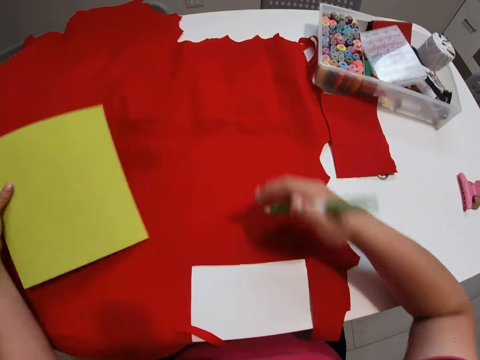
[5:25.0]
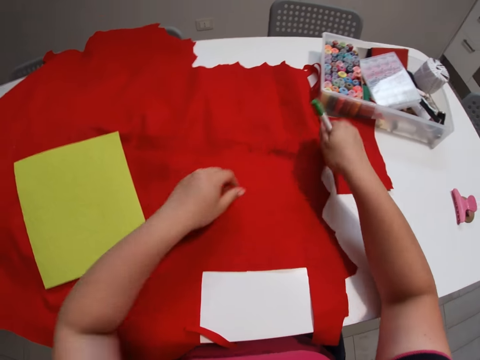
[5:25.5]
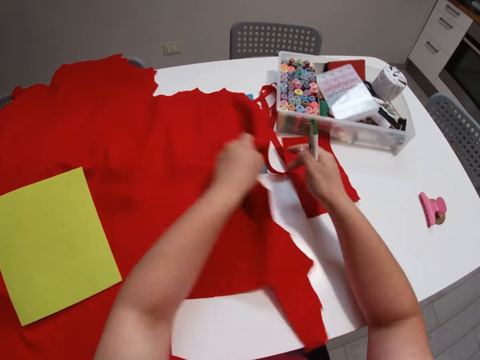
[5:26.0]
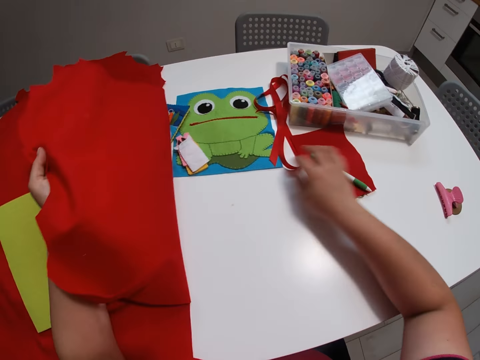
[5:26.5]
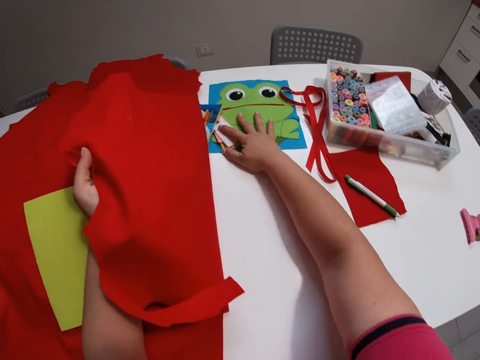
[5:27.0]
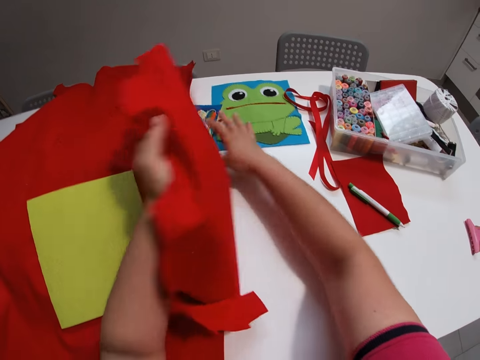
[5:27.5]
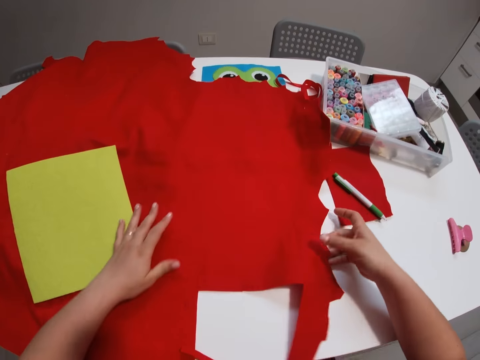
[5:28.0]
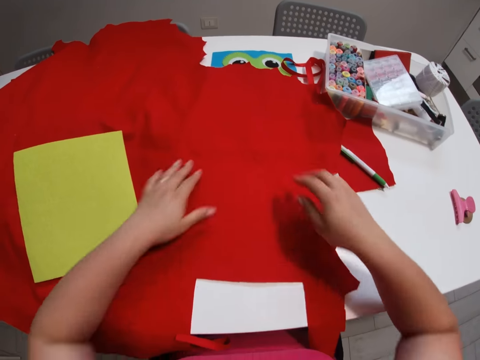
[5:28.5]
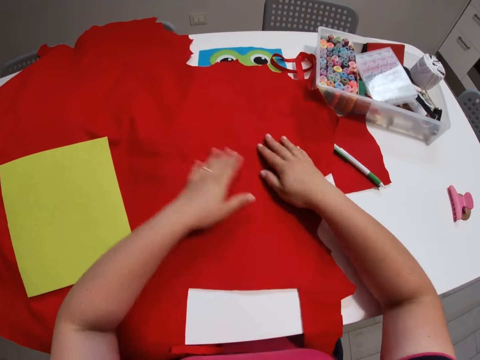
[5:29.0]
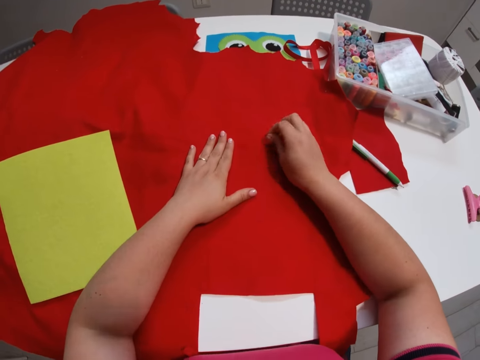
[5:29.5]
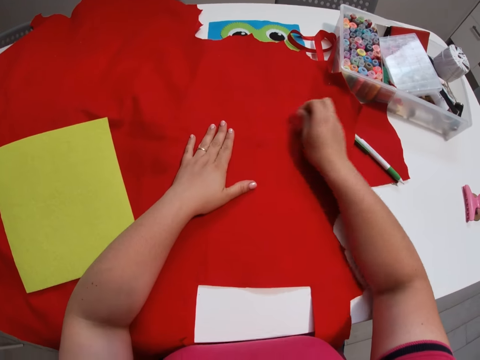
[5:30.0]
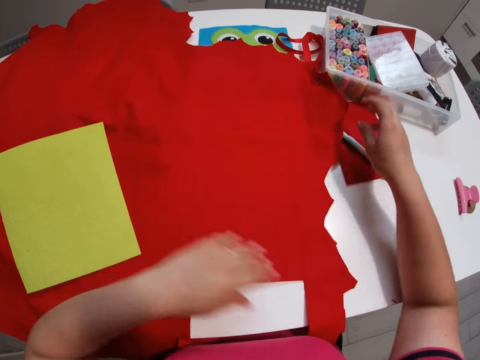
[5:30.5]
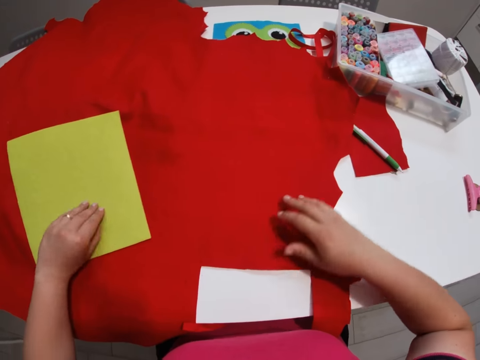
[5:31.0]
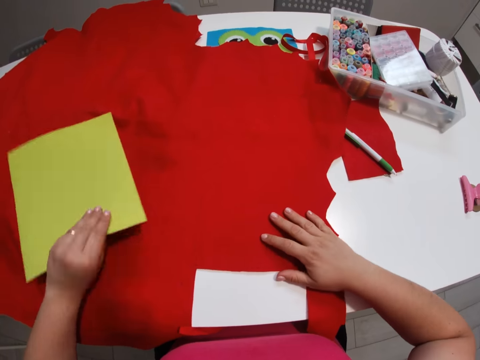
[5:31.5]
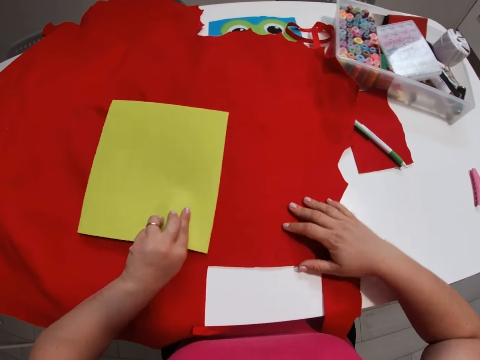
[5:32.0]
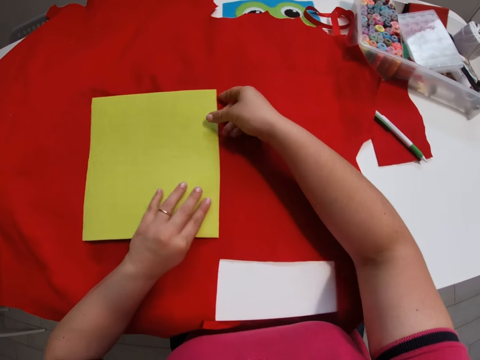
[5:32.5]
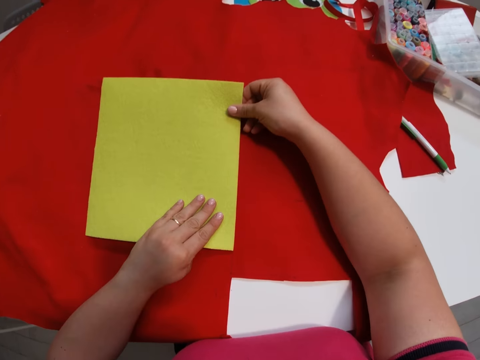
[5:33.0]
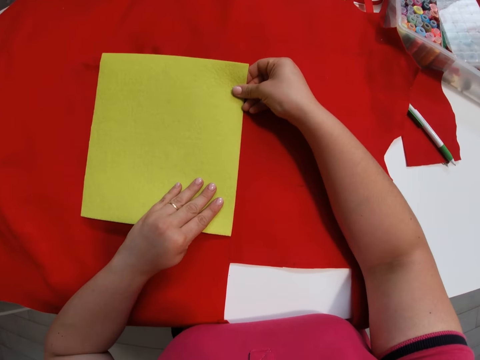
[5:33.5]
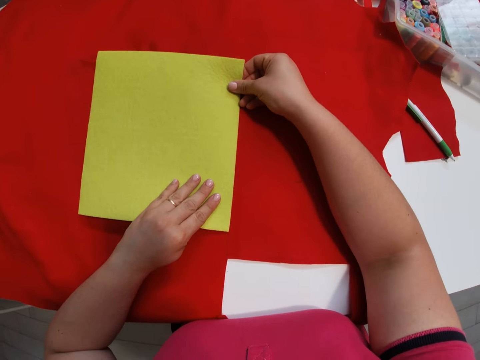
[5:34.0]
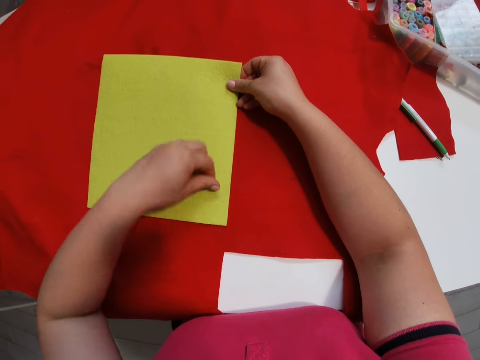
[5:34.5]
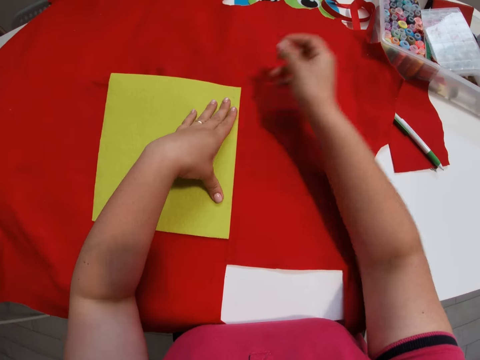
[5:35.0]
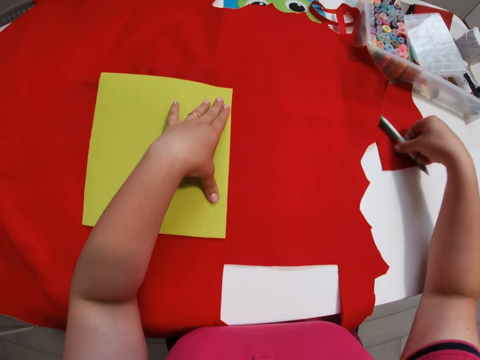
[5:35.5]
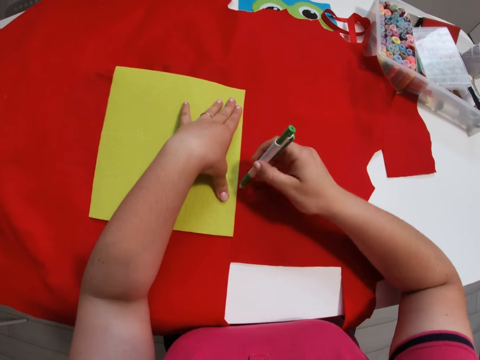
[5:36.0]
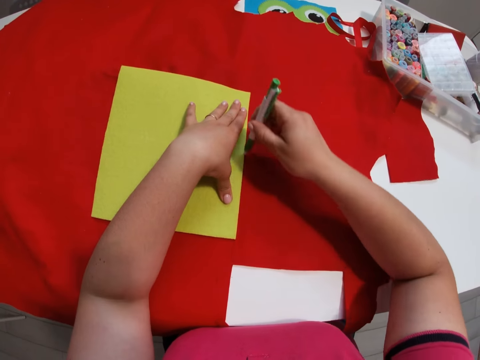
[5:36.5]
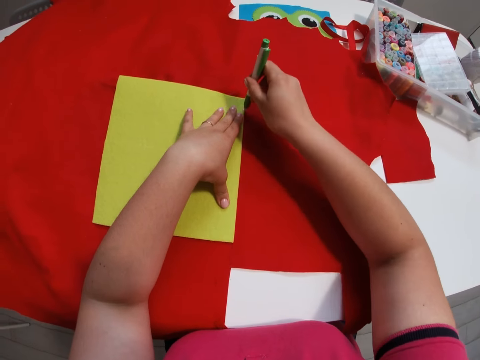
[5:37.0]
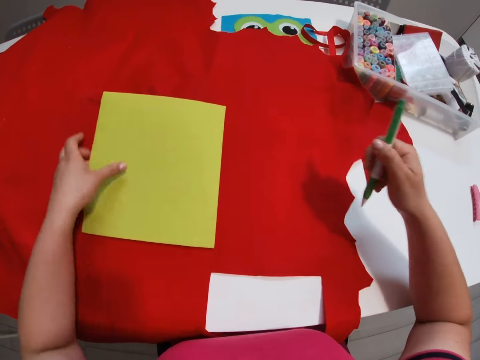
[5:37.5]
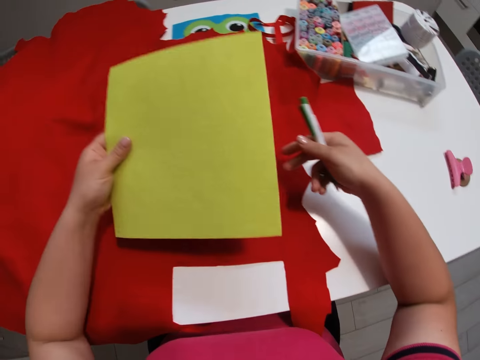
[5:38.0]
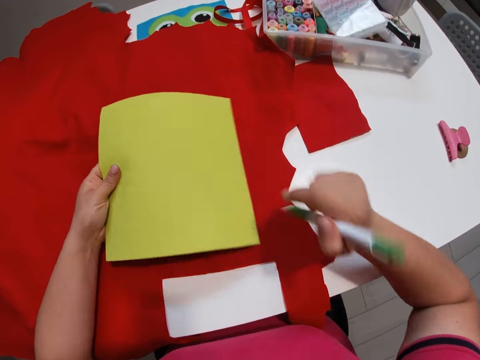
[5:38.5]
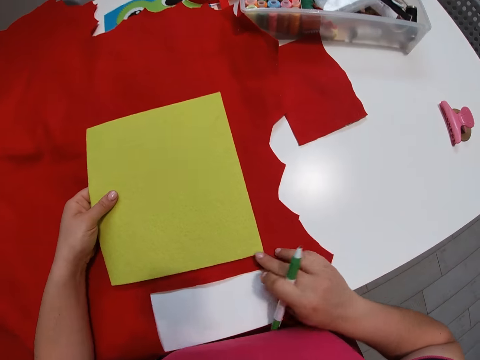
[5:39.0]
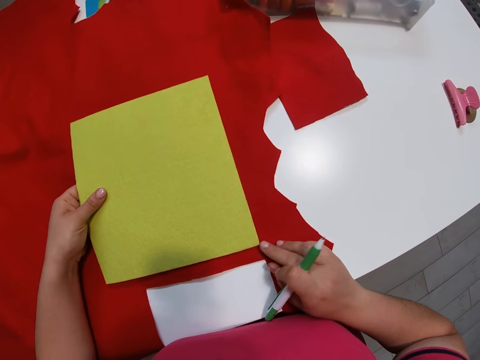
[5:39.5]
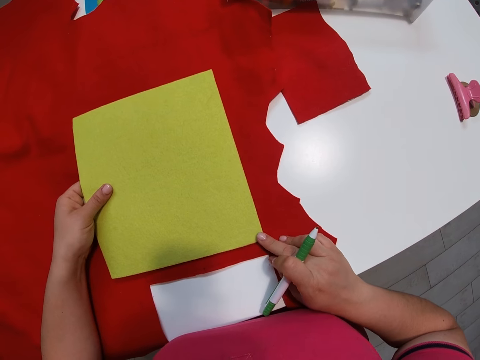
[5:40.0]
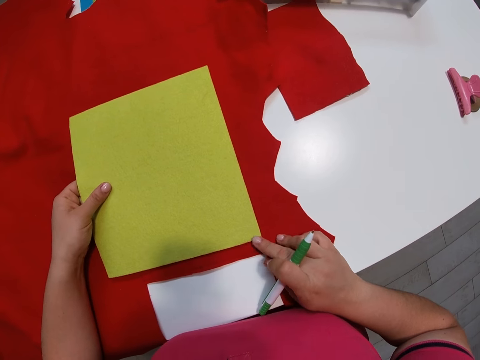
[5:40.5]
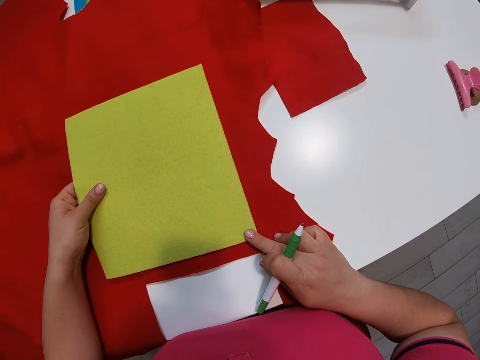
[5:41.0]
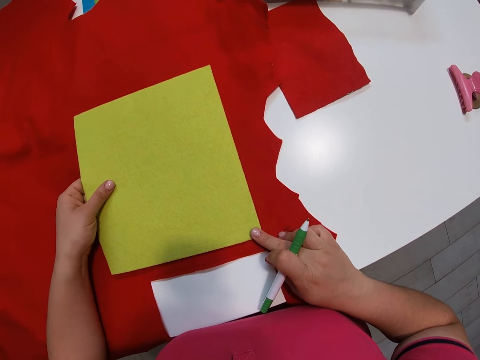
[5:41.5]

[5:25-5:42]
The camera wearer moves the cutting mat to another position on the main fabric. She lifts part of the main fabric off the table with her left hand and drops the marker on the table. She flips the textile. She pushes some papers on the table with her right hand. She puts the main fabric back on the table, adjusts the position of the main fabric, and wipes the main fabric with her hands. She spreads the textile. She moves the cutting mat to another position of the main fabric again. She picks the canvas. She sets the cutting mat on the fabric. She picks the marker from the table with her right hand. She marks another part of the main fabric with the marker along the canvas. She moves the cutting mat to another position. She lifts up the canvas. She sets the cutting mat on the fabric.

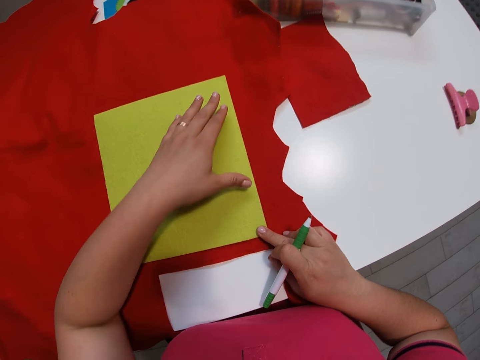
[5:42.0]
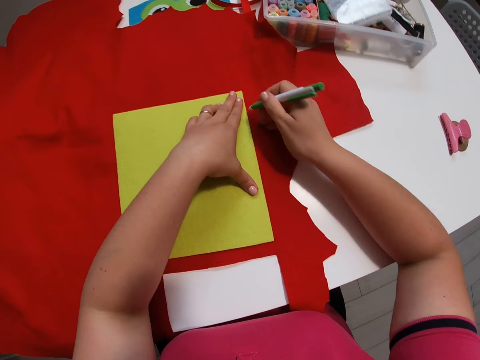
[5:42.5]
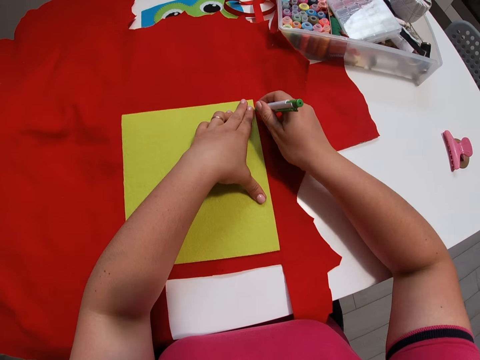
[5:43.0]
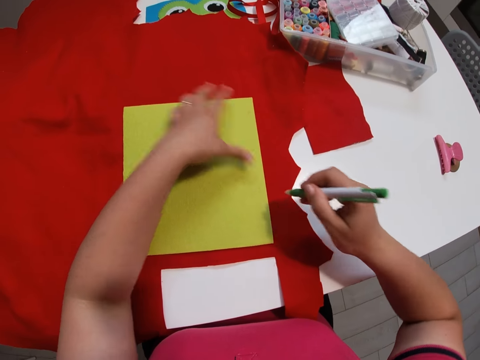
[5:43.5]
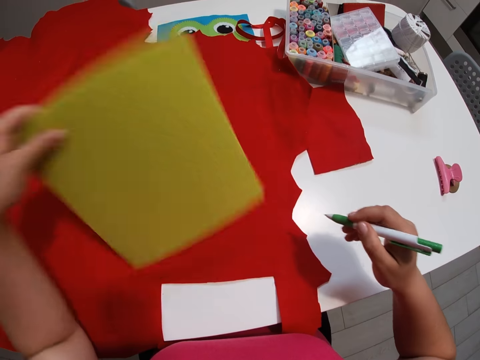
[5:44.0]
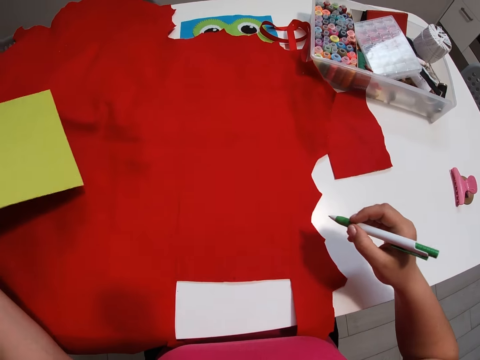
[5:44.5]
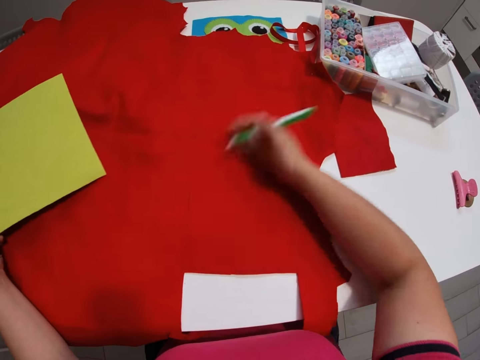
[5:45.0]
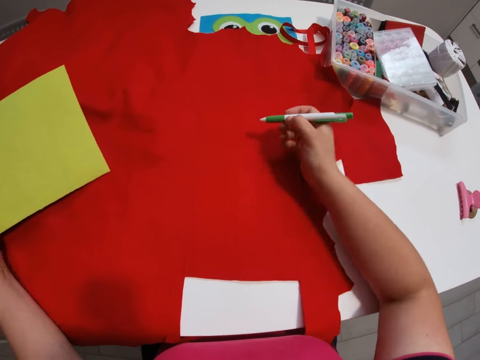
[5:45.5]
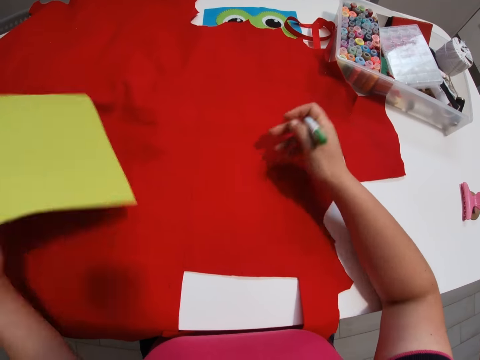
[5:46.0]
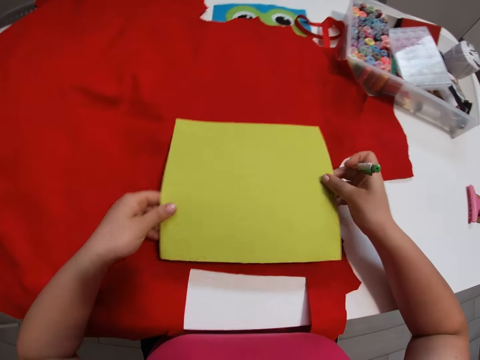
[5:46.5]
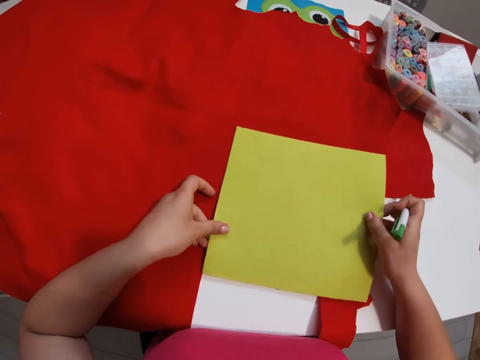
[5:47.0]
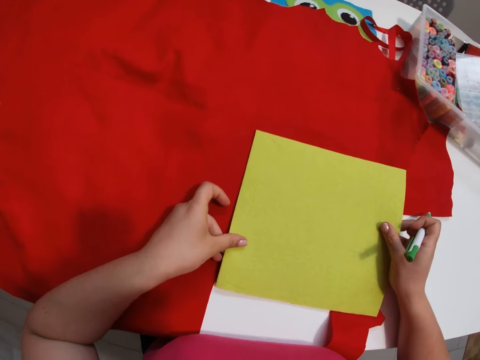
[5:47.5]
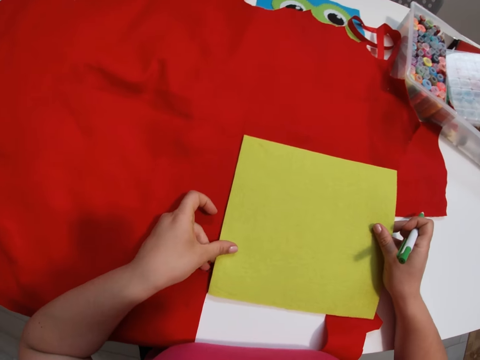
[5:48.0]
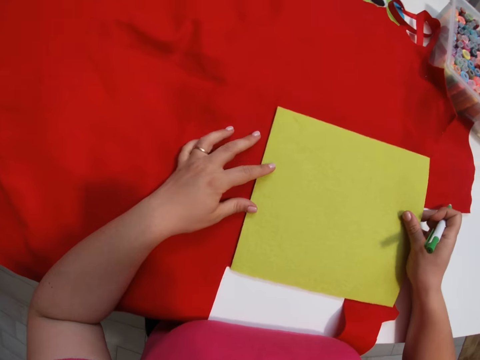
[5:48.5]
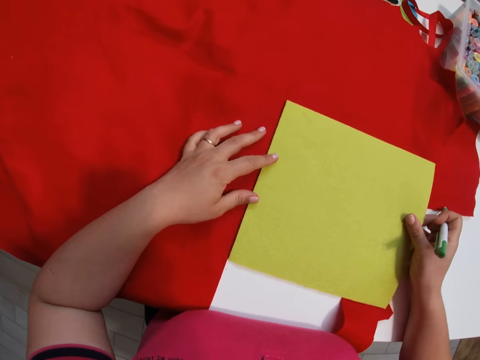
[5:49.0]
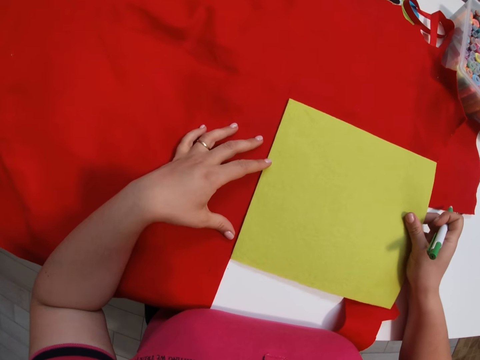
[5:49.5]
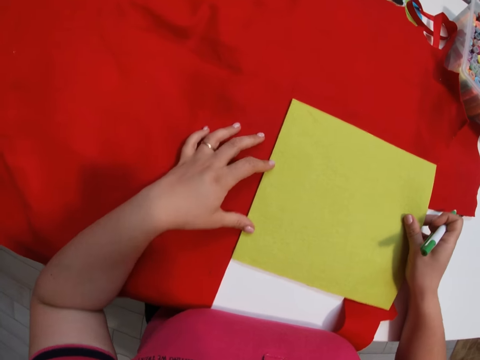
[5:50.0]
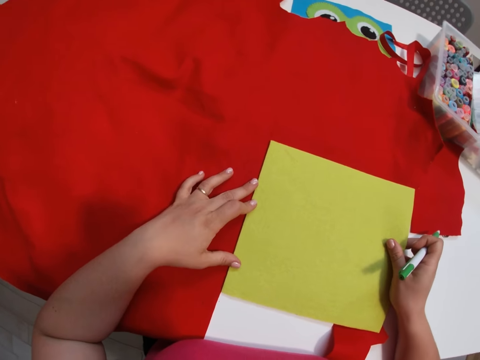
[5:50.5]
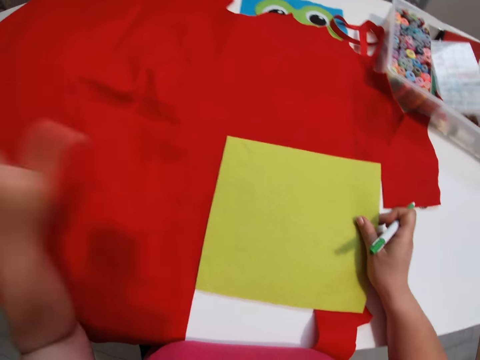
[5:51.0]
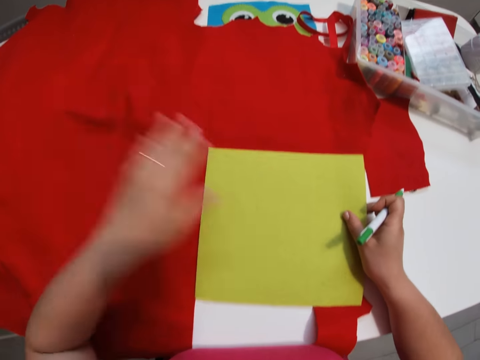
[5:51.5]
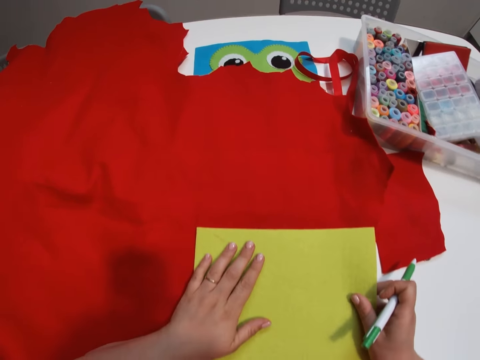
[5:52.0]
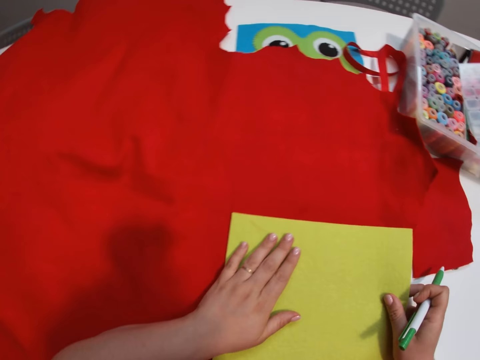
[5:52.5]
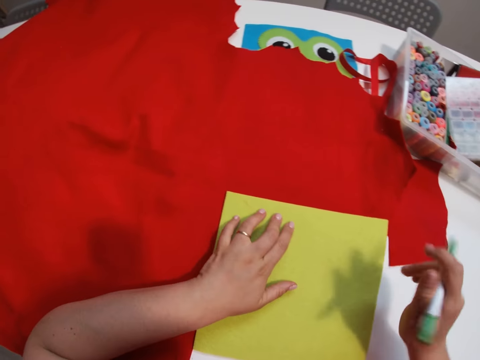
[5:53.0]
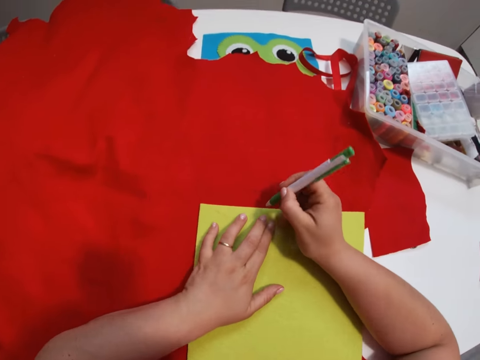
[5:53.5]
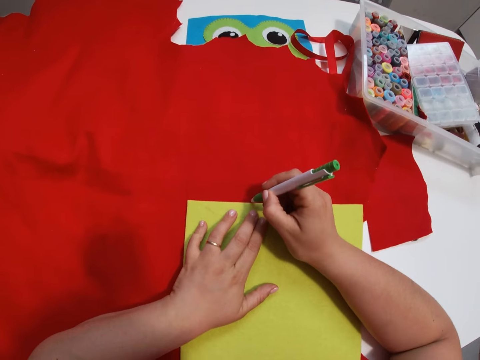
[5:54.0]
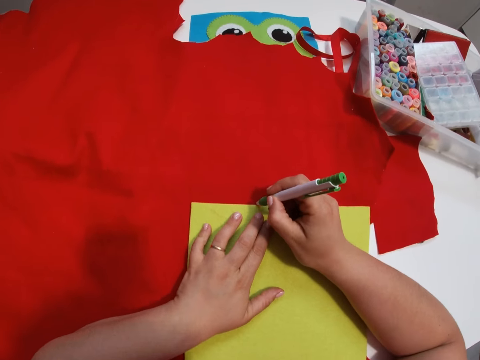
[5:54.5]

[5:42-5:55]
The camera wearer marks another part of the main fabric with the marker along the canvas. She moves the cutting mat to another position again. She wipes the main fabric with her right hand. She moves the cutting mat to another position on the main fabric and sets the cutting mat on the main fabric. She marks the main fabric with the marker again along the canvas.
